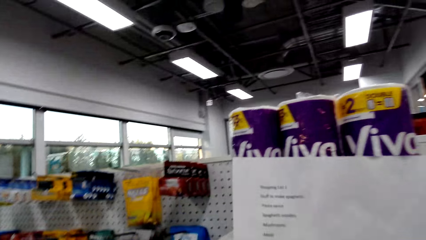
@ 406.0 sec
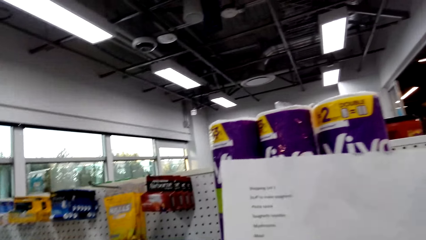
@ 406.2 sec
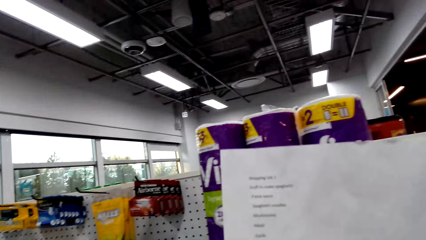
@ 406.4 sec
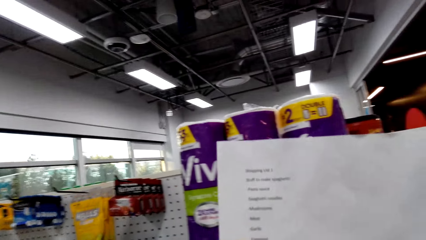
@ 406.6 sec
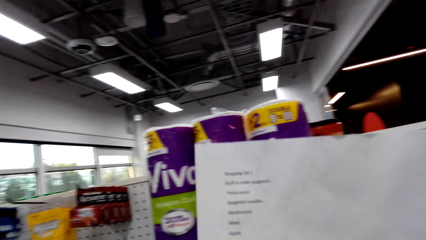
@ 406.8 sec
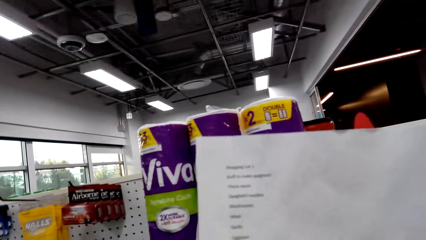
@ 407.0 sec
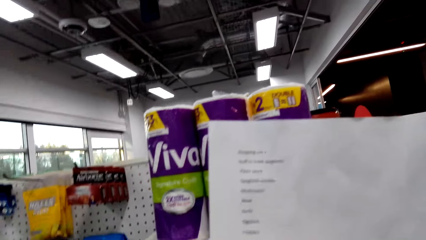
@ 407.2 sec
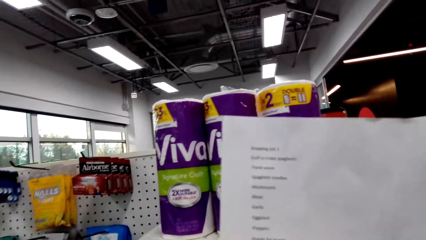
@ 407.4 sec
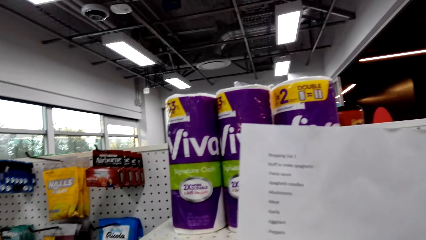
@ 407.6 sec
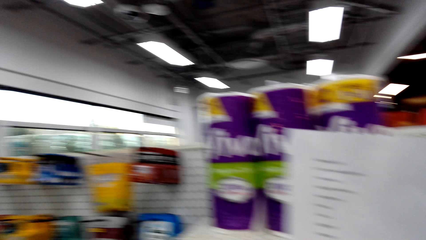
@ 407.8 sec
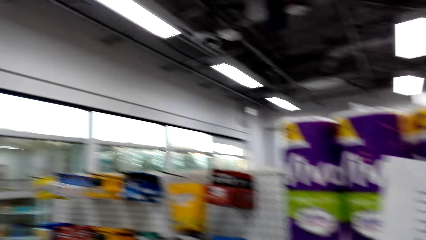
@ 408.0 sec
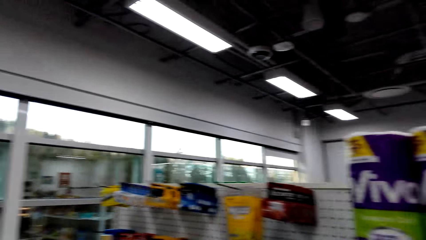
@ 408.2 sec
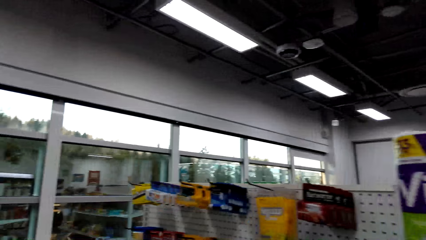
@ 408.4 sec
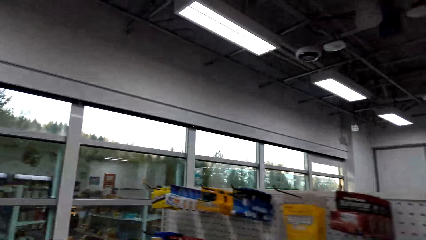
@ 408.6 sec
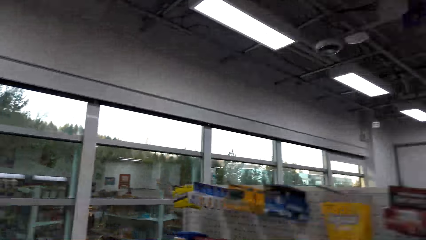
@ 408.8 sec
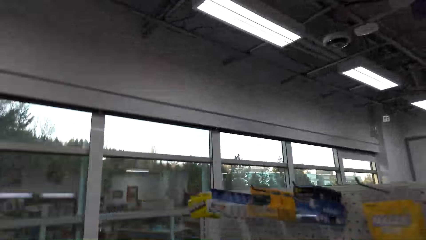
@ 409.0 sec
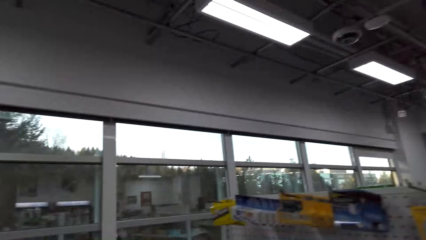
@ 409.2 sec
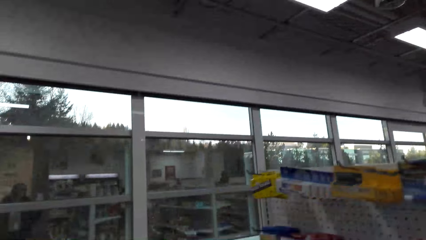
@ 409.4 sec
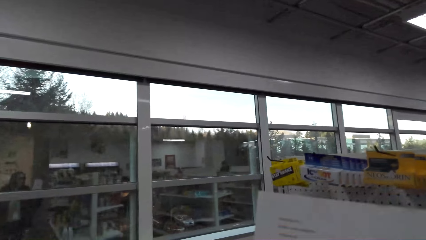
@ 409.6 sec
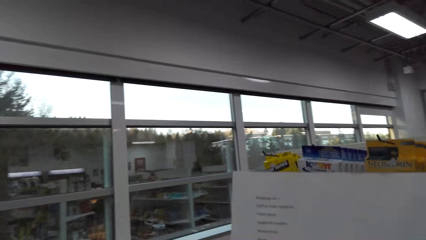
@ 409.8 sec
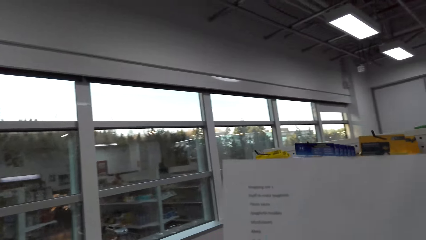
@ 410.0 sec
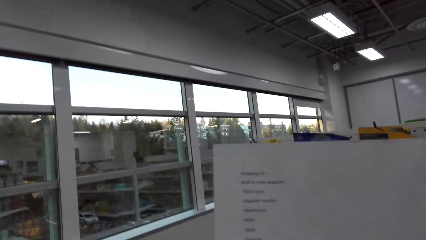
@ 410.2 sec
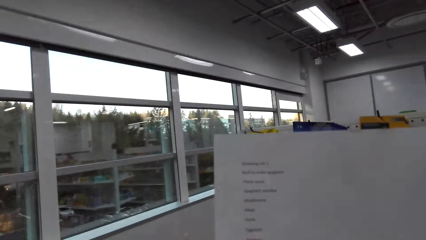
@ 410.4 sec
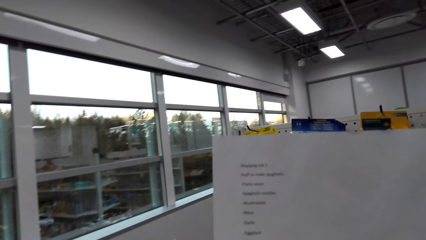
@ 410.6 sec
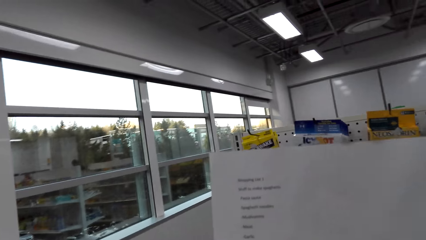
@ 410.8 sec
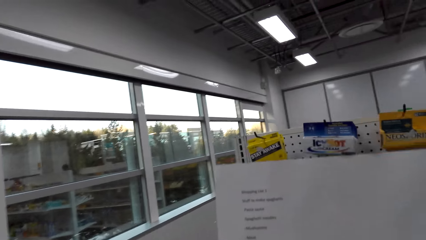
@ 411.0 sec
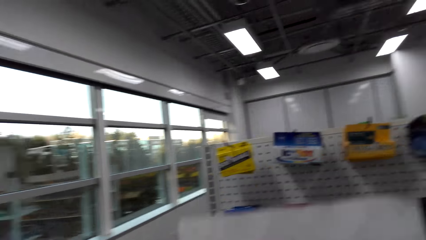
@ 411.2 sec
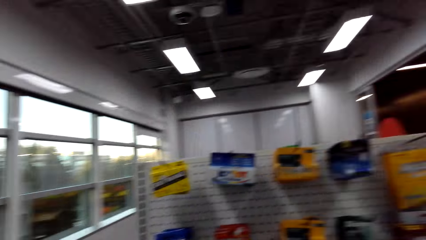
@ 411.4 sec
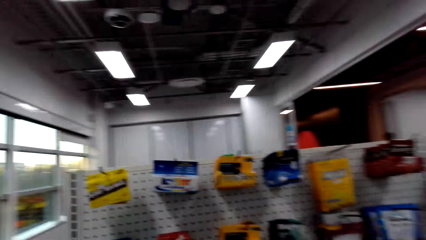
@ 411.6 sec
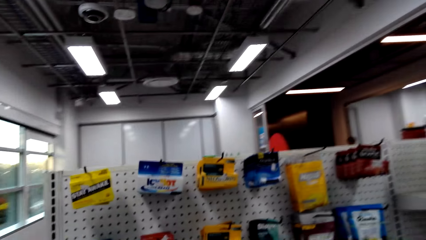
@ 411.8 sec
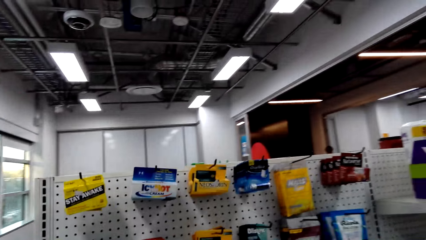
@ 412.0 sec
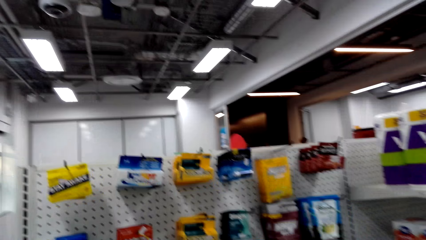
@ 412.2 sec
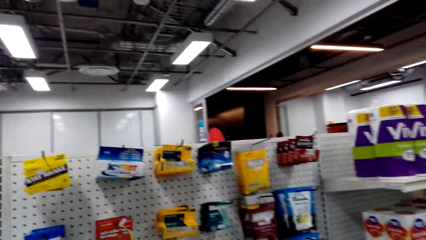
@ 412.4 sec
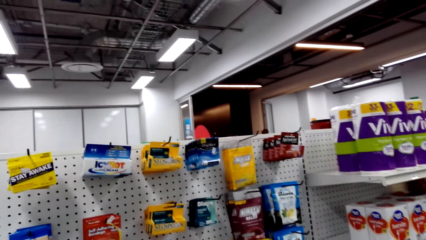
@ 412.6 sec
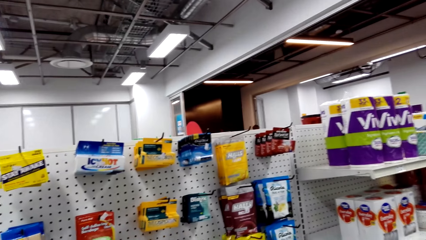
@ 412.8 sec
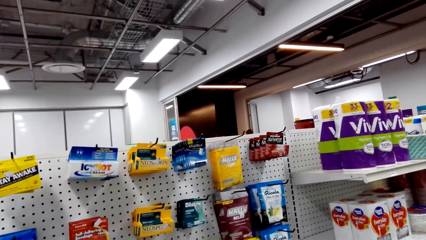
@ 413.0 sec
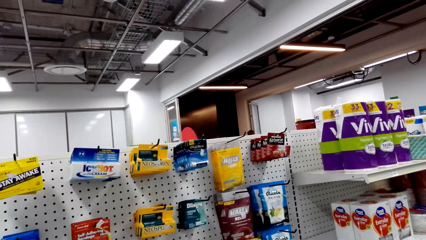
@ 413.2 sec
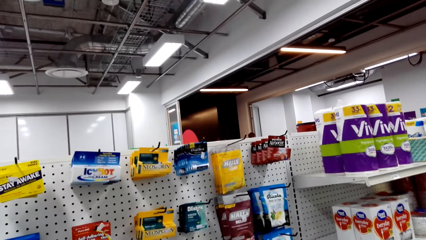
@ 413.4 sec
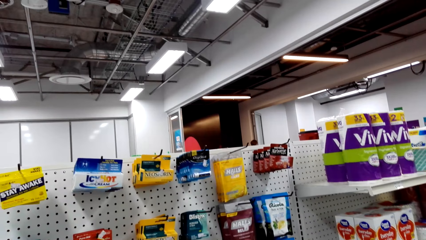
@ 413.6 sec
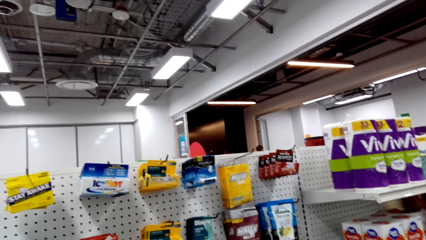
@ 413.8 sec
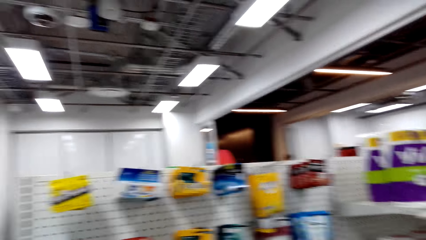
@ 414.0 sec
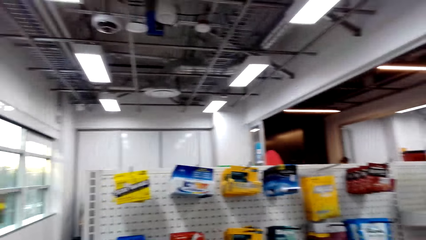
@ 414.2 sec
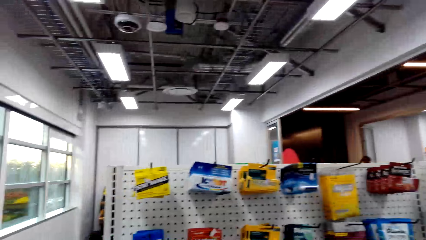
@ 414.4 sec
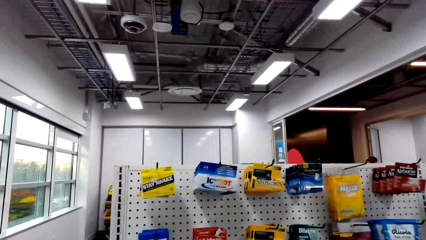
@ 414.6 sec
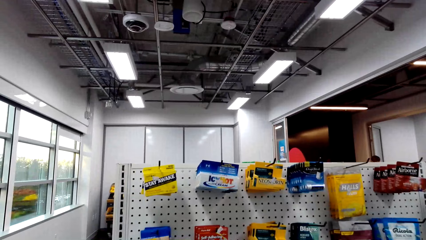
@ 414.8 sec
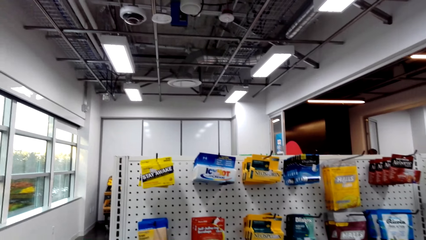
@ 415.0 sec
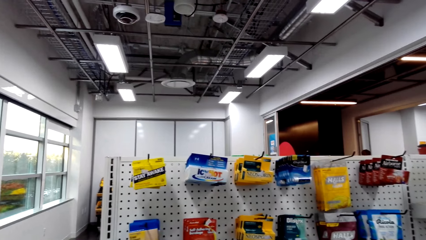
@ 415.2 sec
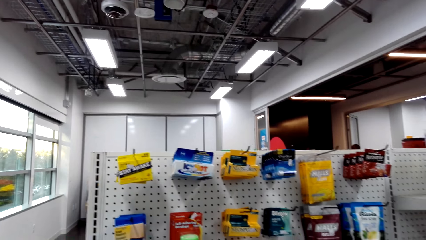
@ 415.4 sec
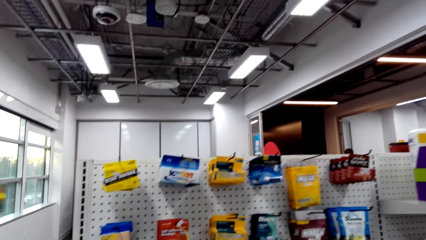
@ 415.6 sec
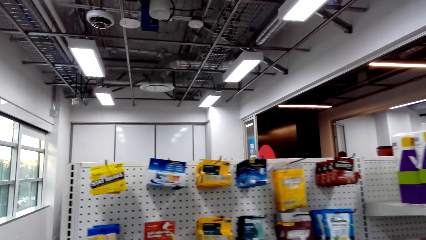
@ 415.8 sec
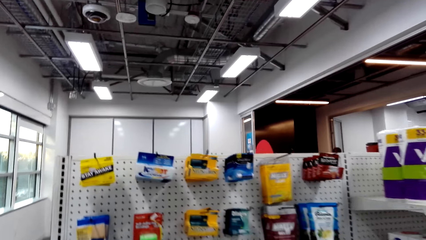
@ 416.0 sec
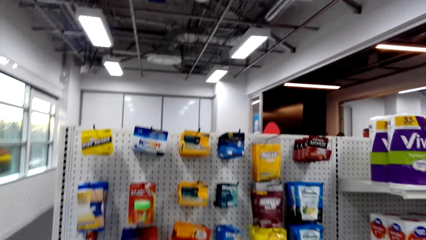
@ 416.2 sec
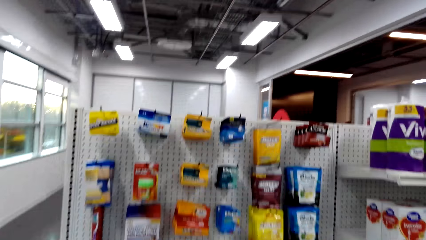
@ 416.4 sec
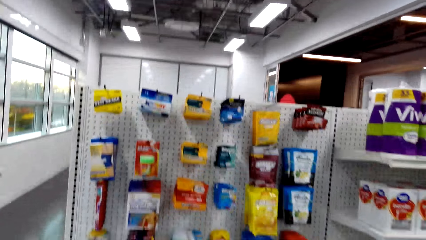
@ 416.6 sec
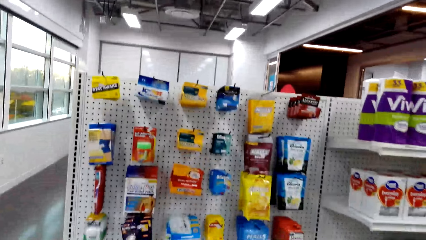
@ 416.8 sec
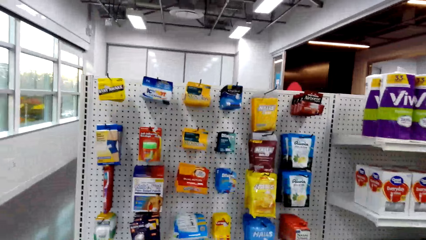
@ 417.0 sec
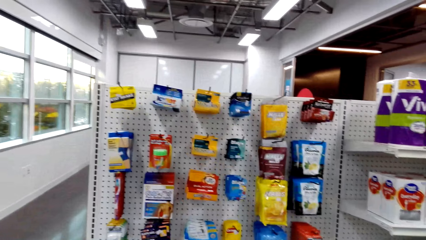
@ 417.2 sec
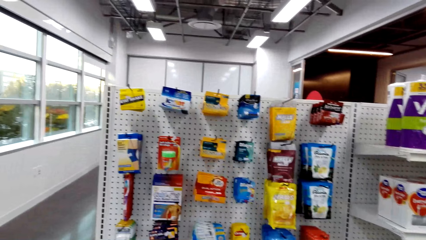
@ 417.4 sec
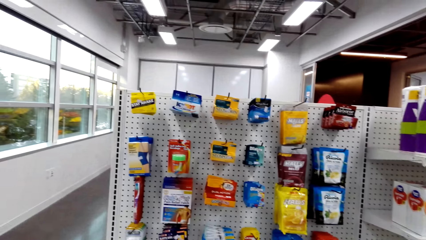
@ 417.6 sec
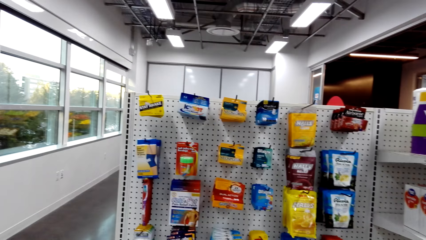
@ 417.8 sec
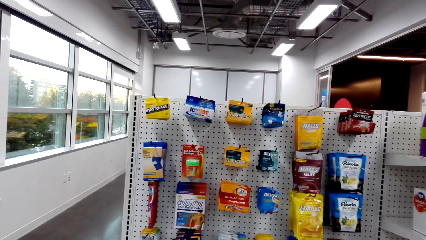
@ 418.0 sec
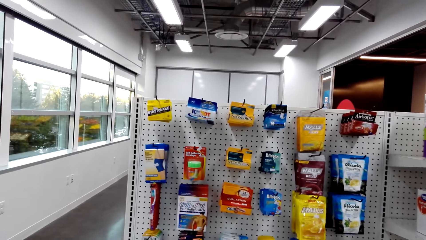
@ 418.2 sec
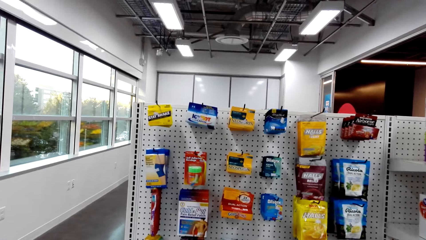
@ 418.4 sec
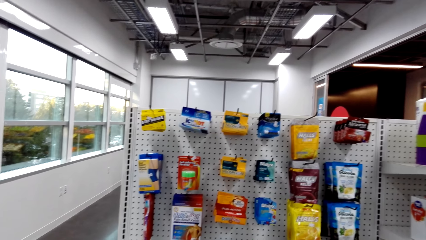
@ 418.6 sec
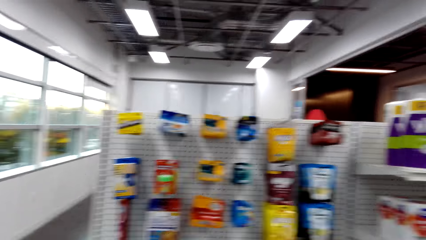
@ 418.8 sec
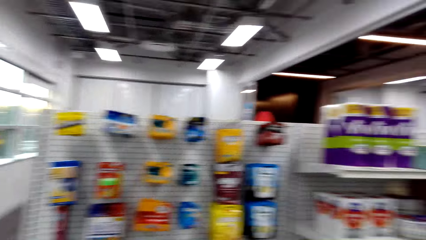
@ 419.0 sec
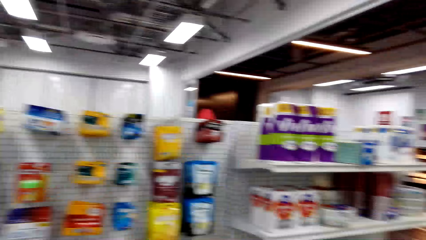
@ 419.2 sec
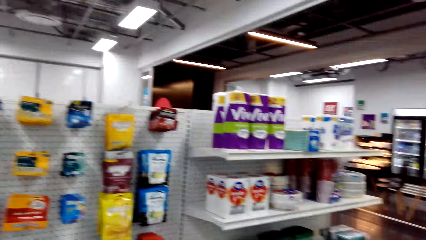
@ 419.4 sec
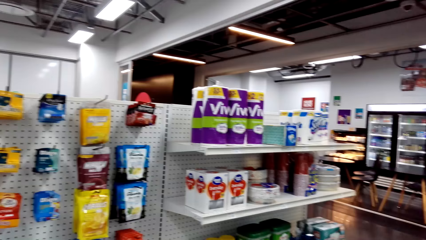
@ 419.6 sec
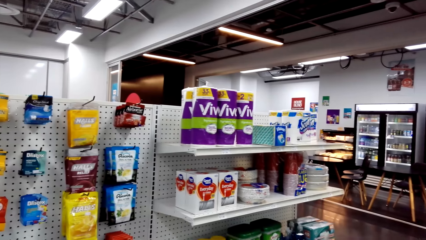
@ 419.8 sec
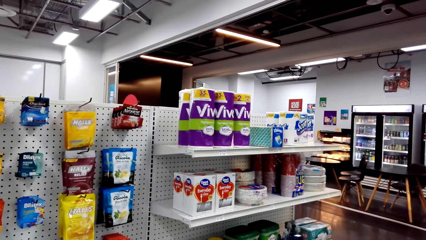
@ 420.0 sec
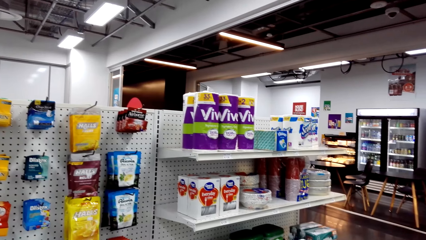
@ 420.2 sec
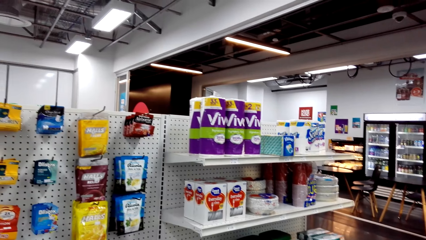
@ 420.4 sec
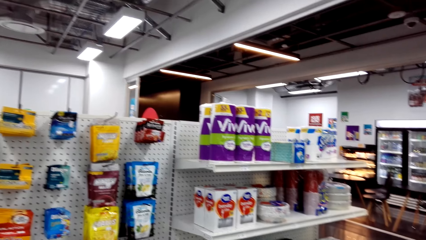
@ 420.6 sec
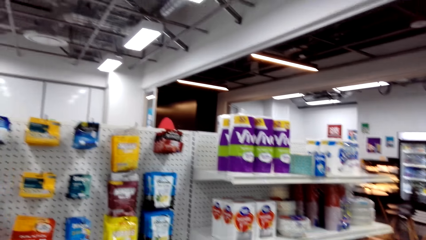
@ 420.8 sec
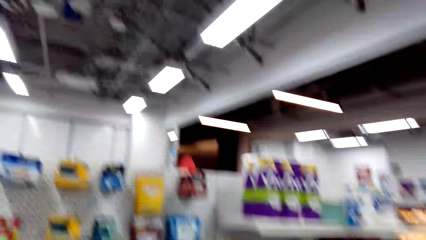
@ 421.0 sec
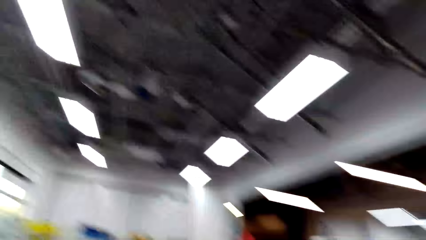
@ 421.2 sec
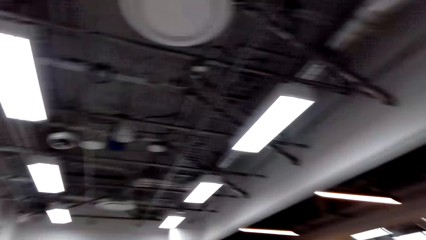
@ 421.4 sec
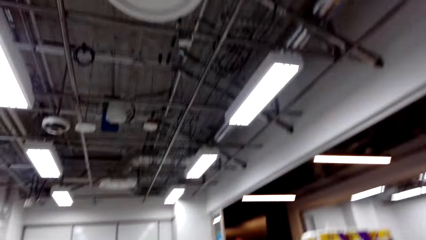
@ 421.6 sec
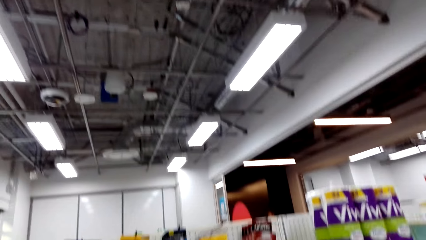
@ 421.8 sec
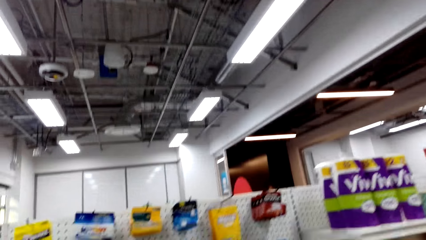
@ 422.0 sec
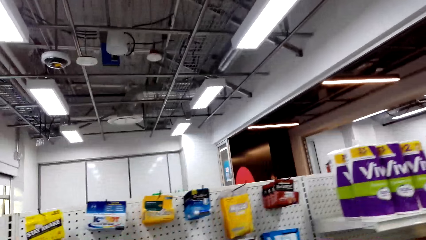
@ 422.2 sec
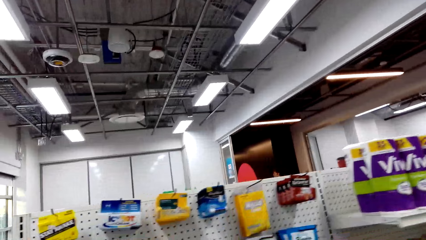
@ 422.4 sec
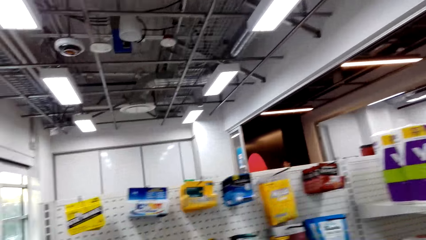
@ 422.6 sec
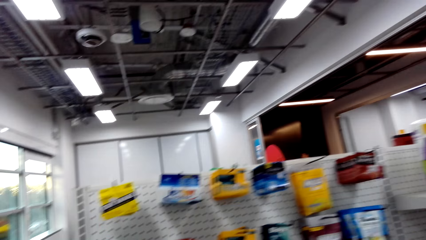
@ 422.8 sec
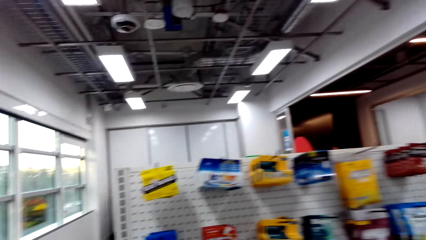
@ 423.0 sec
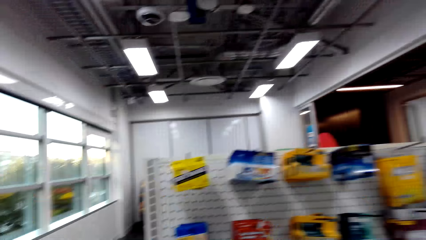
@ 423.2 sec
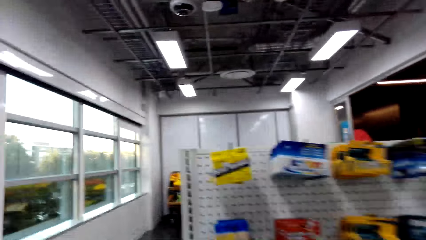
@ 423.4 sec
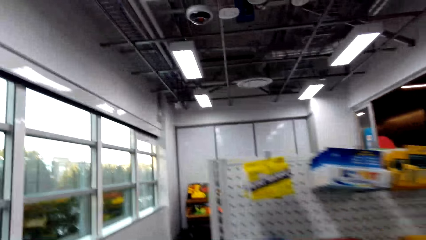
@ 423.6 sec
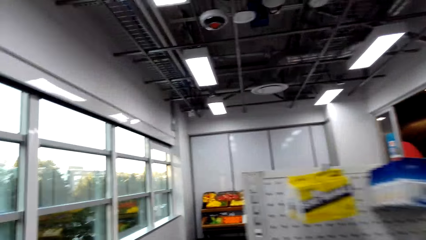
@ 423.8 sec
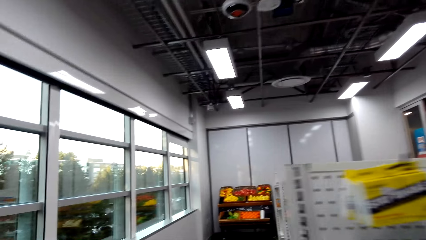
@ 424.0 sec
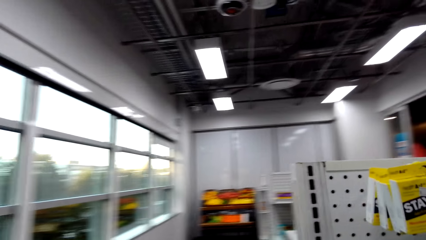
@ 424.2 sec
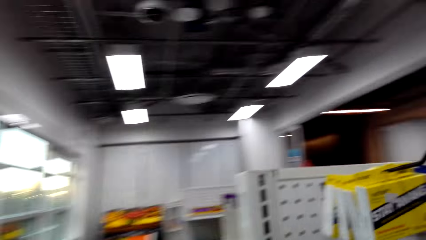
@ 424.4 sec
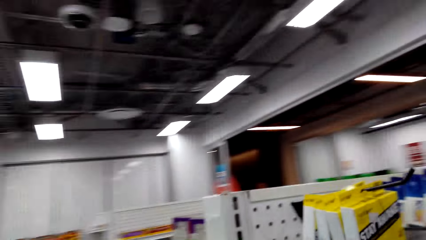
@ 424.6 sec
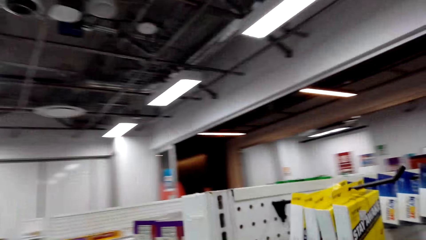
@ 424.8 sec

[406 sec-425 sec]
The camera wearer reads the shopping list. They walk in the supermarket. They look at the piece of paper. They look at the items in the shelf.
